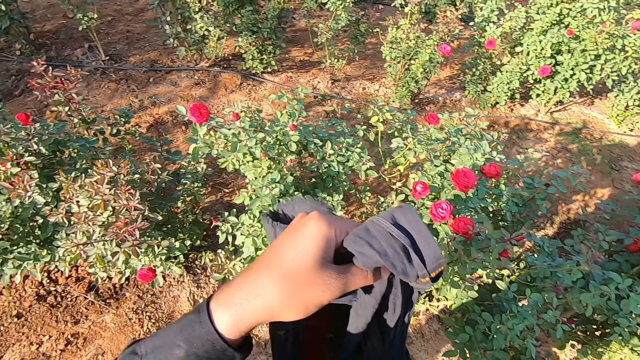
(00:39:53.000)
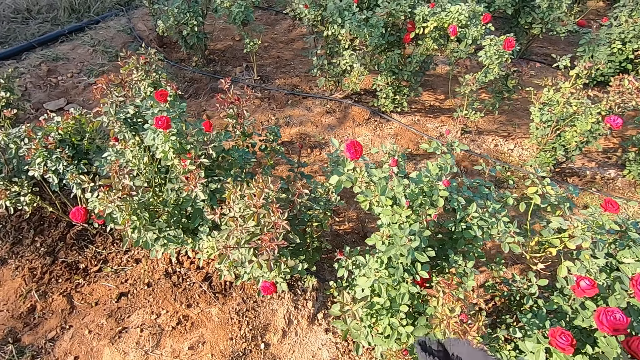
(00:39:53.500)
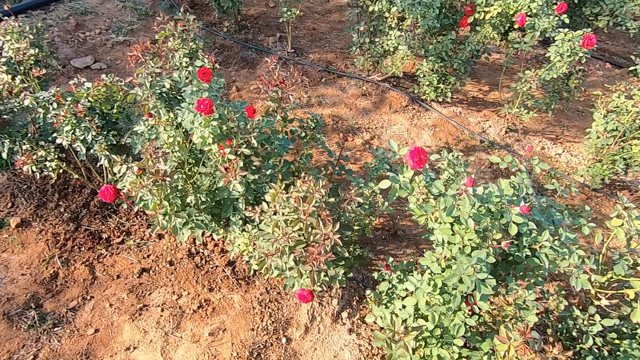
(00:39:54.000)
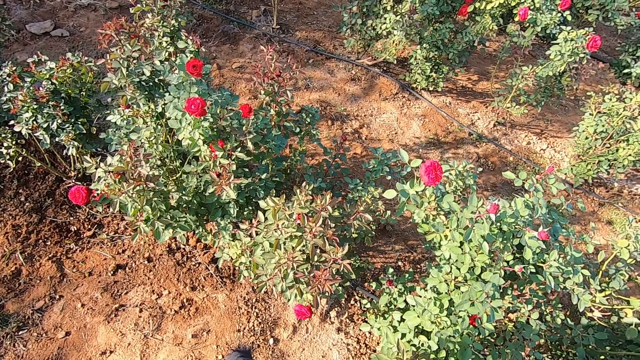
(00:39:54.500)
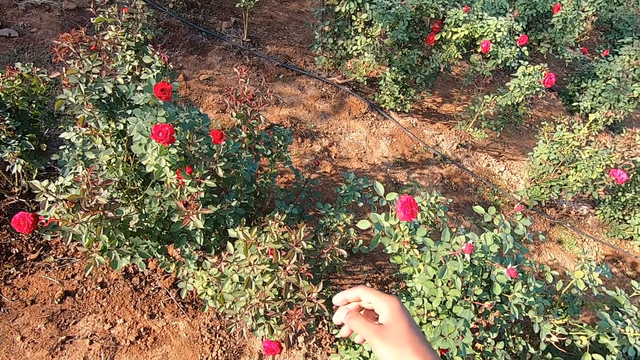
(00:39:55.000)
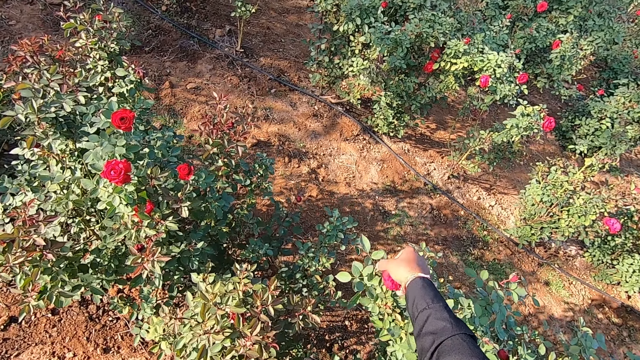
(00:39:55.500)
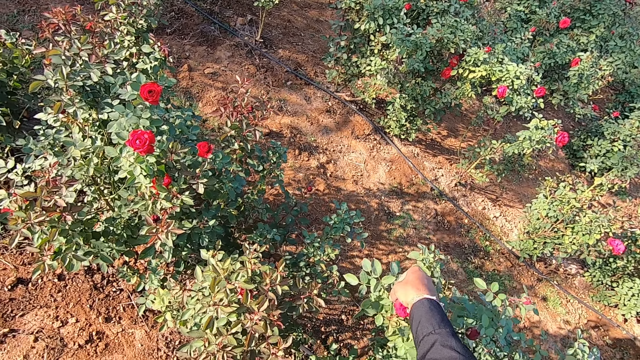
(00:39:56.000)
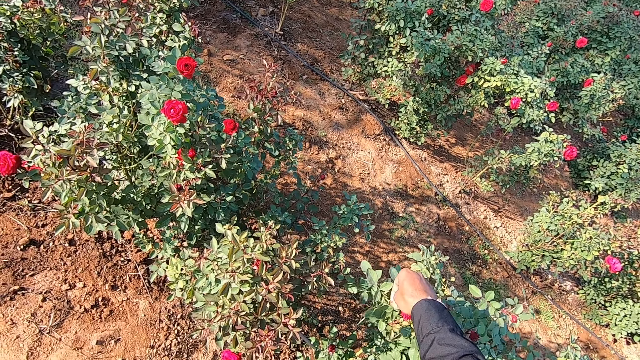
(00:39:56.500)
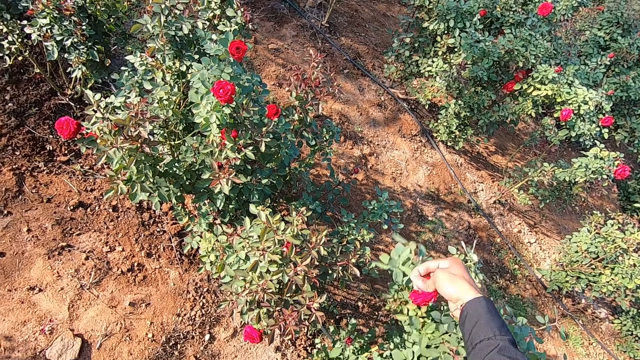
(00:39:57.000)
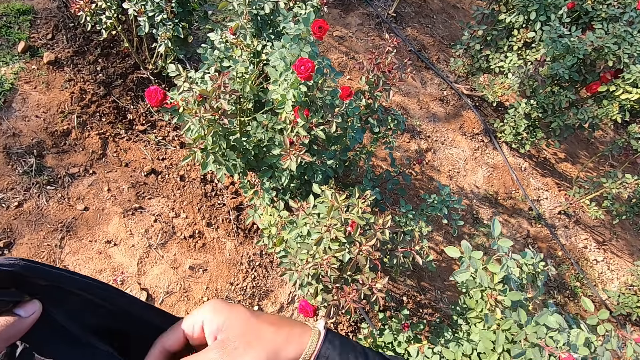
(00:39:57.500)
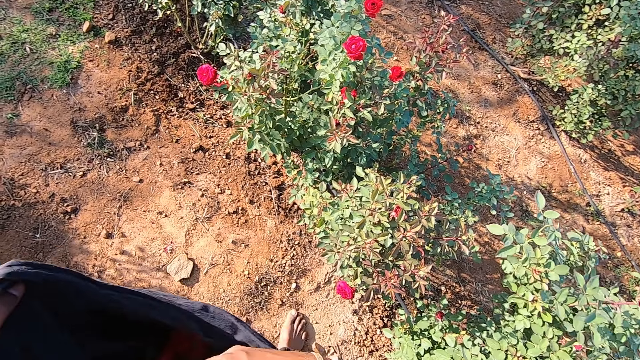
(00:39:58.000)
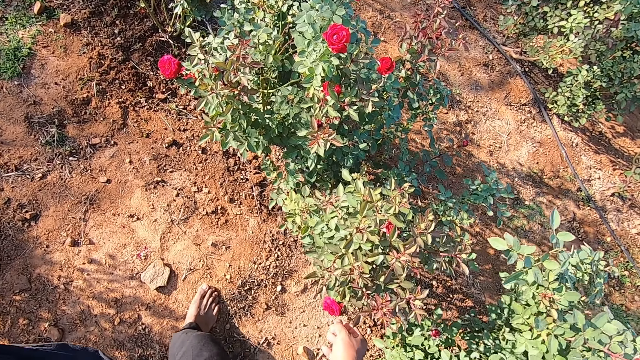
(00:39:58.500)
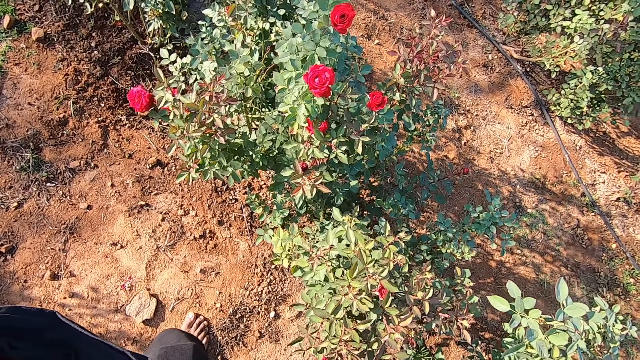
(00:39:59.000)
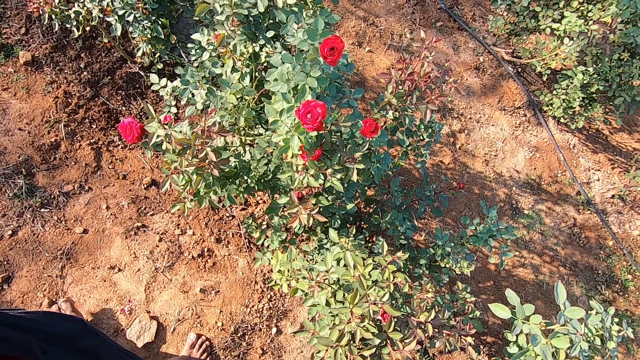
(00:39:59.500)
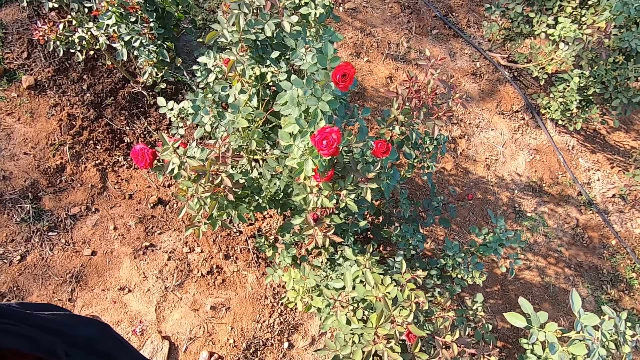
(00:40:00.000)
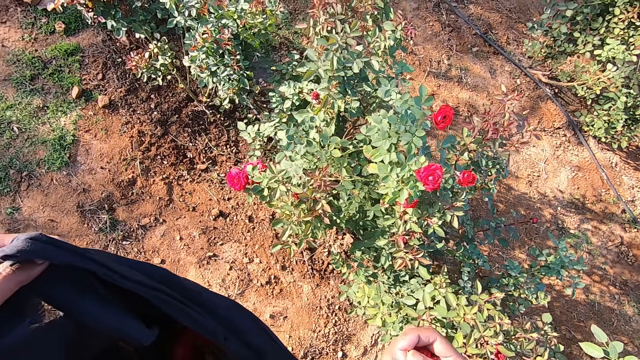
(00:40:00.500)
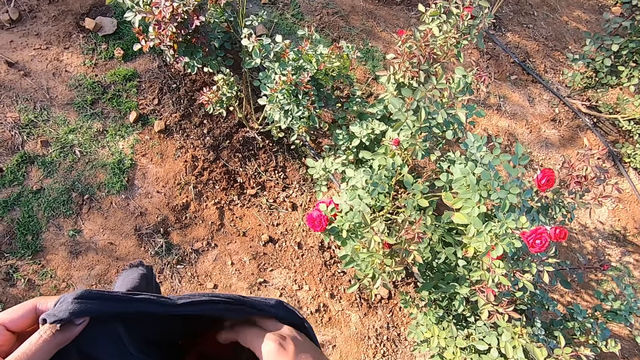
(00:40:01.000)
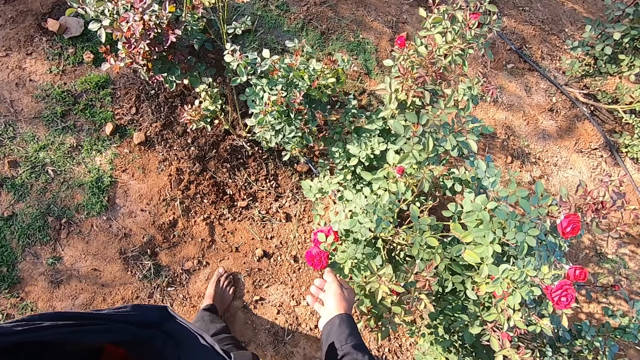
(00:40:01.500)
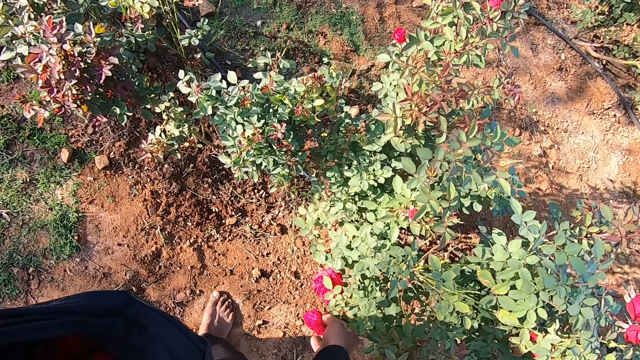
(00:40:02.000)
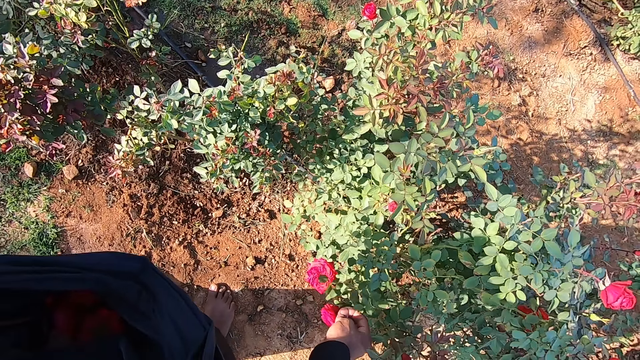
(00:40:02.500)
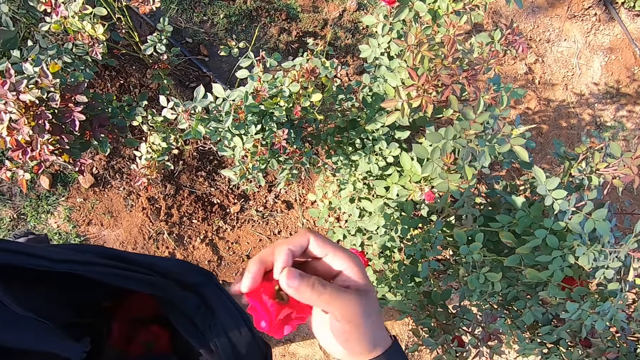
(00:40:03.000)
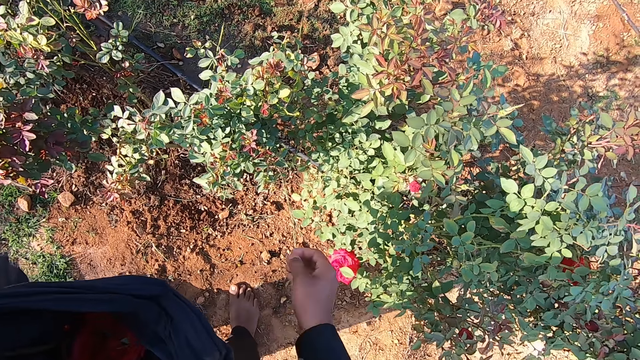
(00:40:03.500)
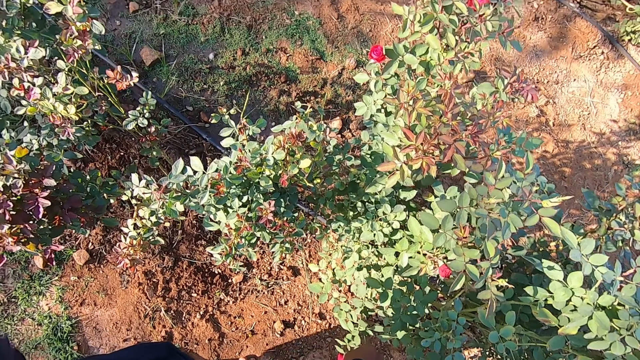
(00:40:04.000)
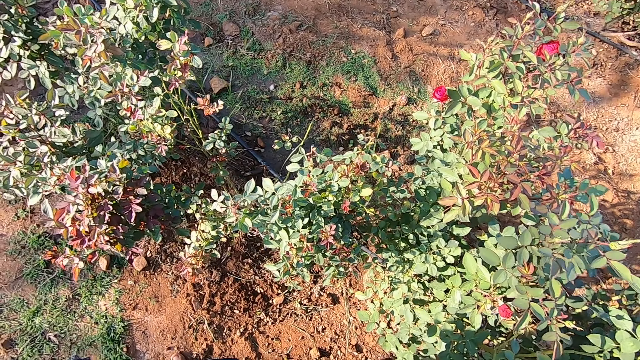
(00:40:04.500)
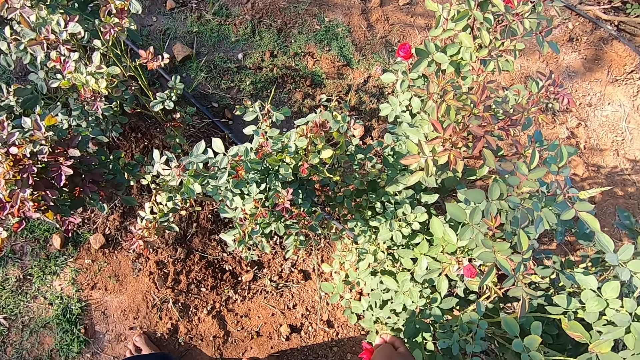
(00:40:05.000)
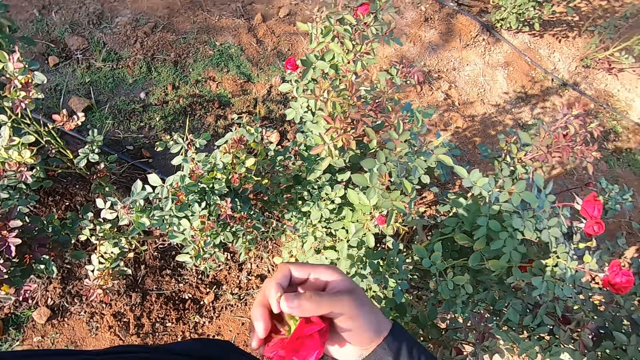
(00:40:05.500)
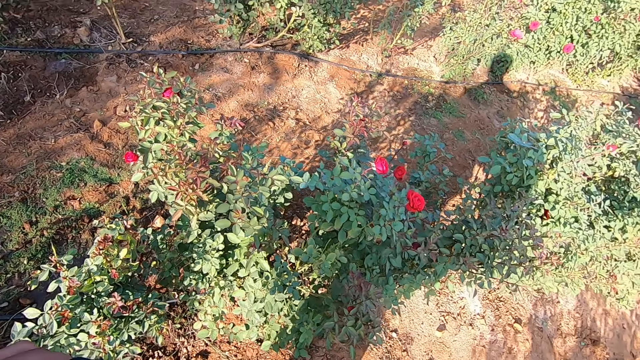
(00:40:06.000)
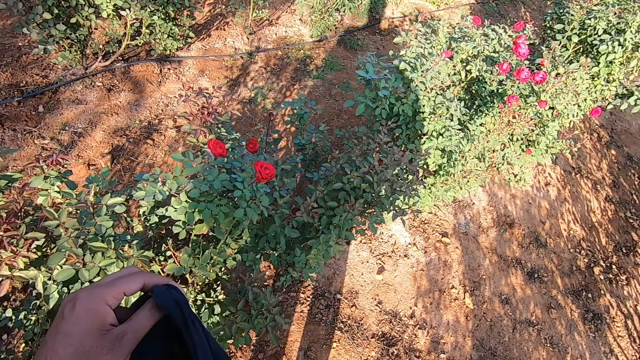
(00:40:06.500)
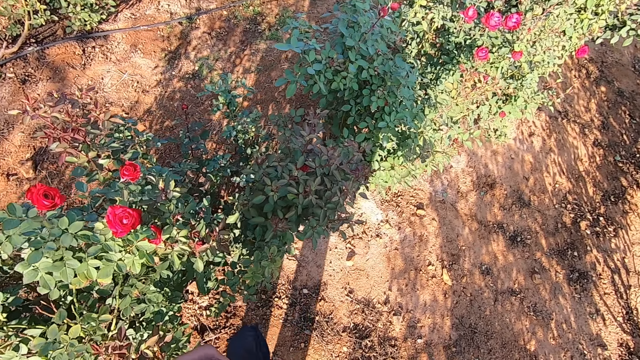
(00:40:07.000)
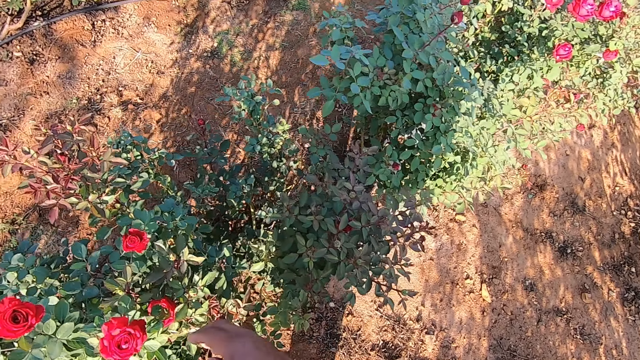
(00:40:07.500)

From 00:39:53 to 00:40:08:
The camera wearer stares at the flower. He touches the flower. He picks a rose flower from the flower bed with his right hand. He drops the rose flower in the cloth in his left hand with his right hand. He picks a rose flower from the flower bed with his right hand. He touches the flower. He drops the rose flower in the cloth in his left hand with his right hand. He picks a rose flower from the flower bed with his right hand. He touches the flower. He drops the rose flower in the cloth in his left hand with his right hand. He touches another flower. He picks a rose flower from the flower bed with his right hand. He drops the rose flower in the cloth in his left hand with his right hand. He walks towards another flower.

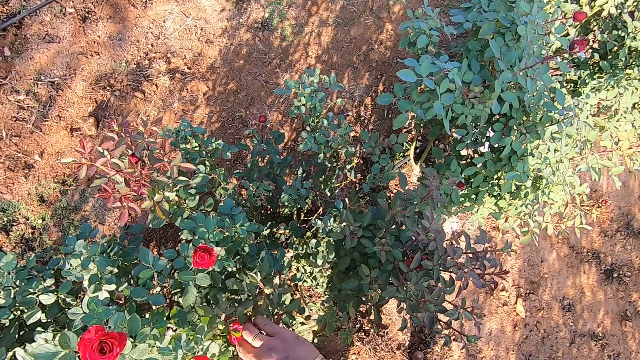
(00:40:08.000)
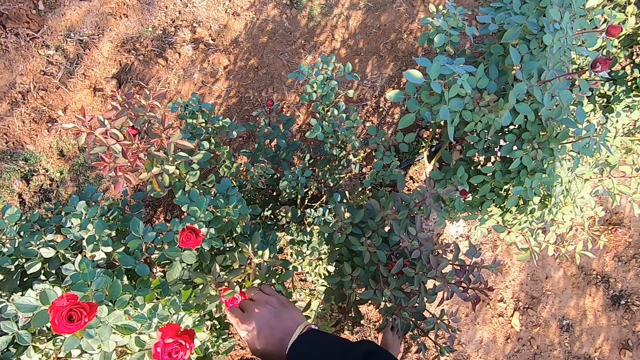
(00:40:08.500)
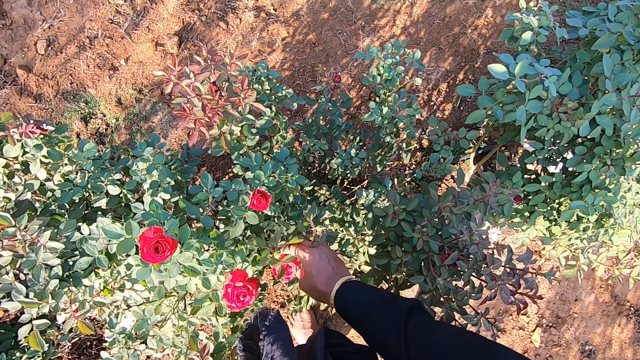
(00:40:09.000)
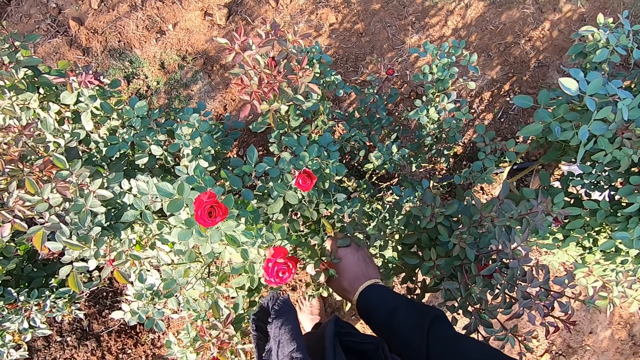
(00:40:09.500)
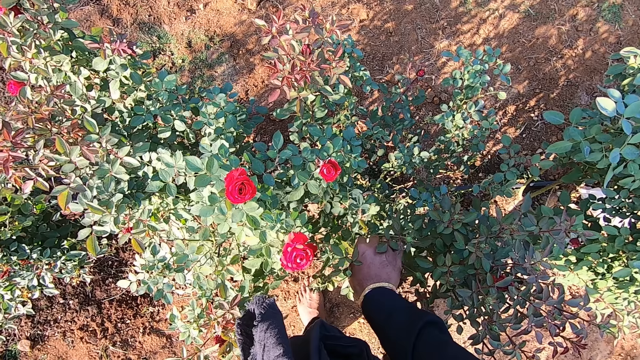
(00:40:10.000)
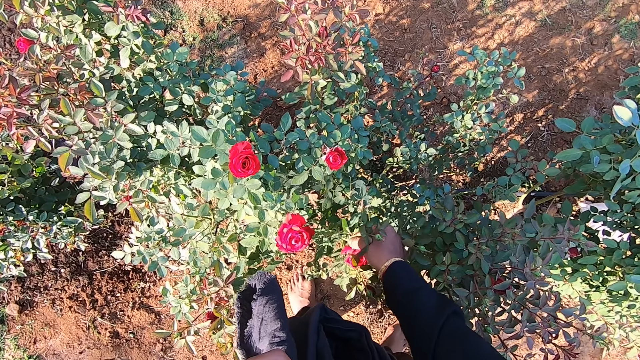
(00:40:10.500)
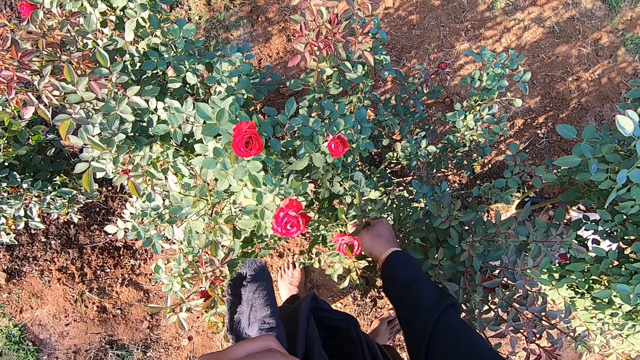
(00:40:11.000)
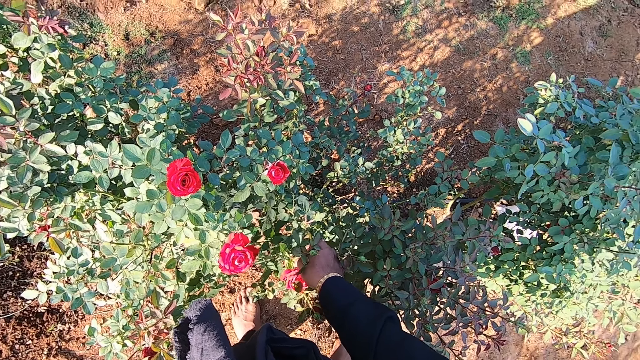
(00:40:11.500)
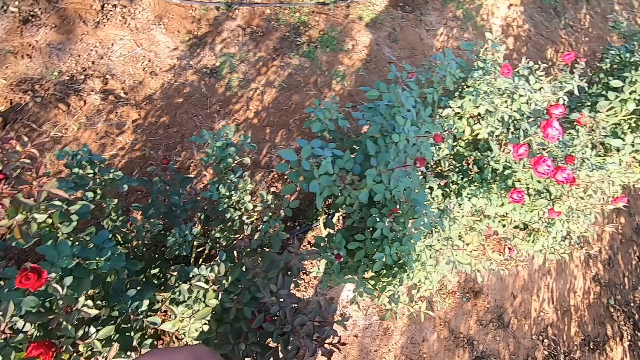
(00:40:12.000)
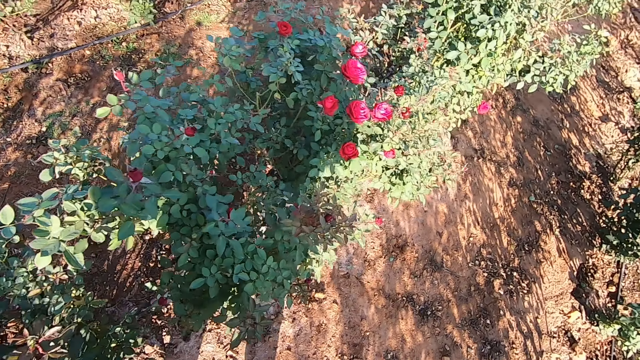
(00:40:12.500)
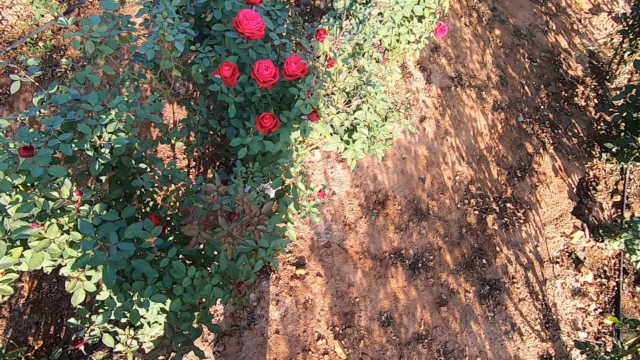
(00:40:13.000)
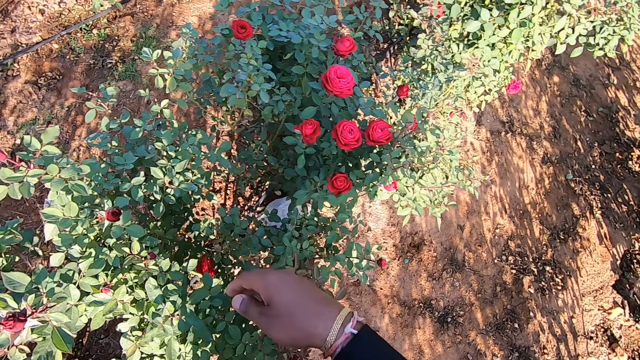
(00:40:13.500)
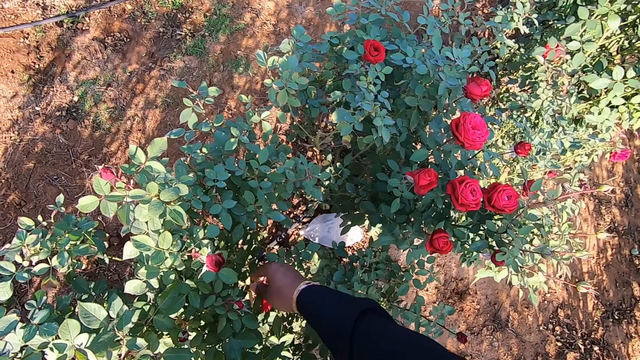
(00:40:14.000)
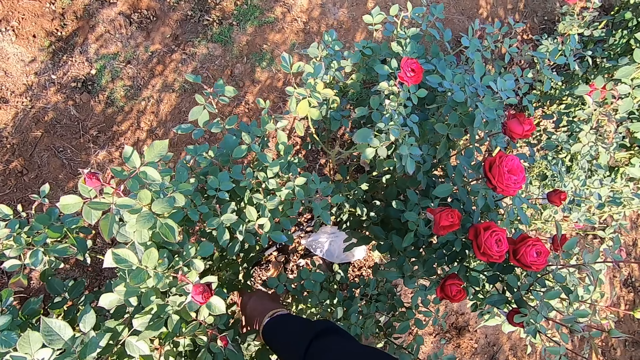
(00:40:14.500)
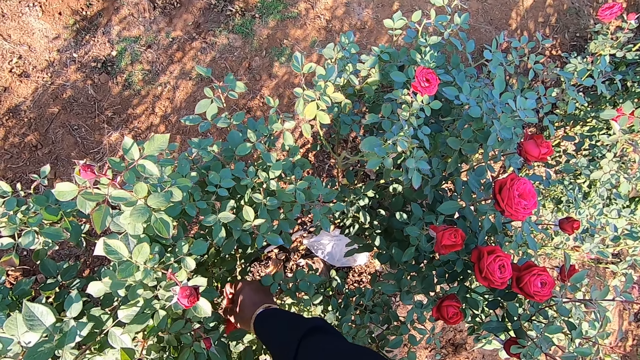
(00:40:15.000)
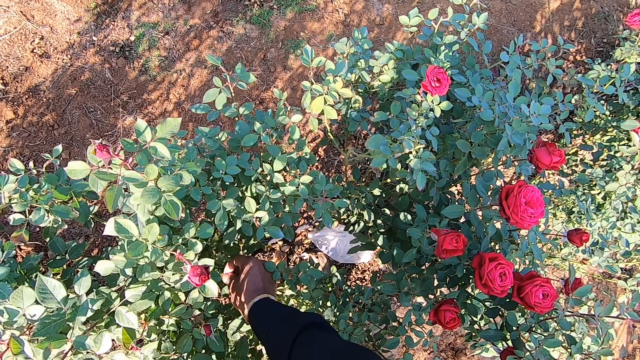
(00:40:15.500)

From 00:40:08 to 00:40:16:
The camera wearer touches a rose flower on the flower bed with his right hand. He plucks the flower. He walks towards the flower. He touches the flower. He picks a rose flower from the flower bed with his right hand.
